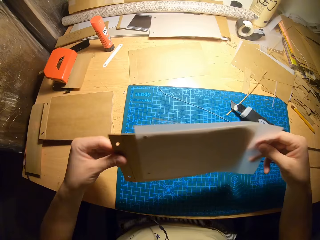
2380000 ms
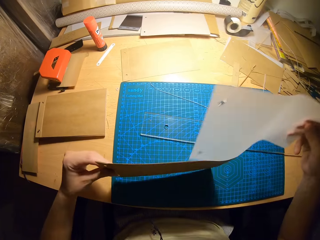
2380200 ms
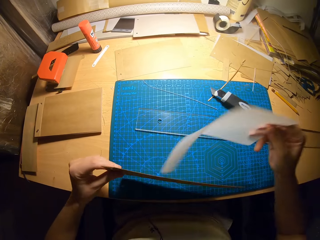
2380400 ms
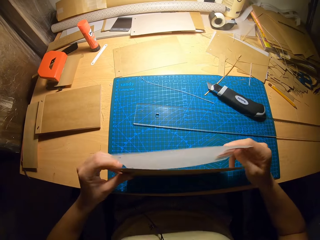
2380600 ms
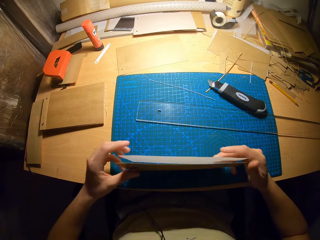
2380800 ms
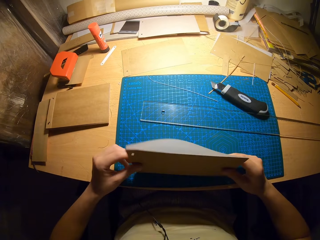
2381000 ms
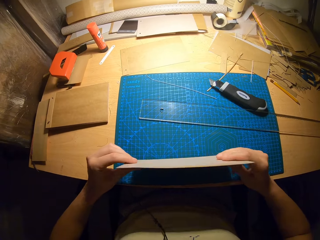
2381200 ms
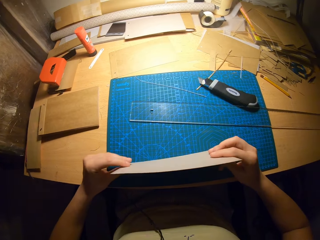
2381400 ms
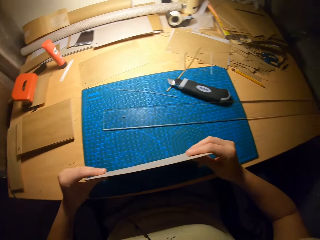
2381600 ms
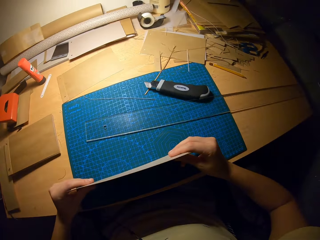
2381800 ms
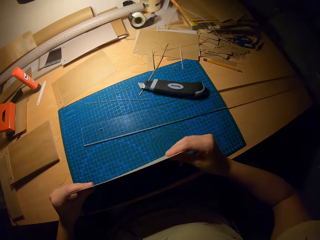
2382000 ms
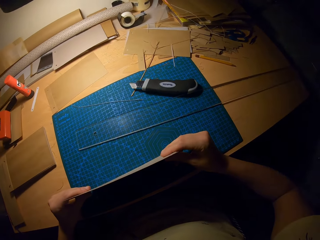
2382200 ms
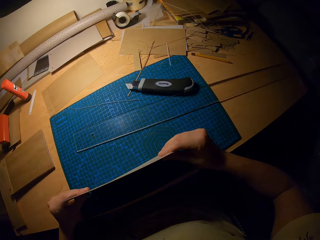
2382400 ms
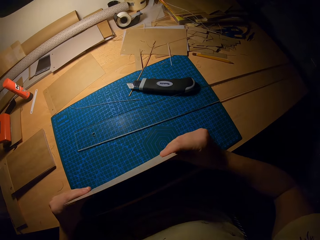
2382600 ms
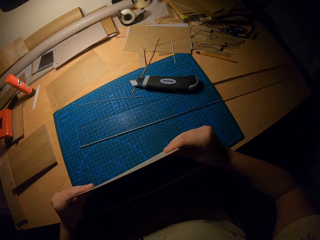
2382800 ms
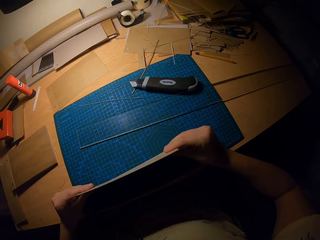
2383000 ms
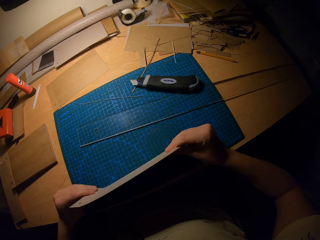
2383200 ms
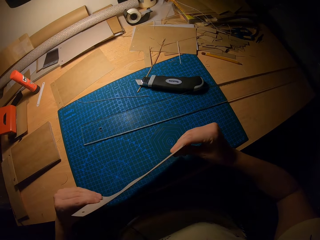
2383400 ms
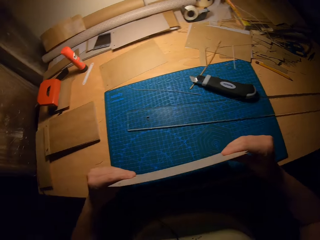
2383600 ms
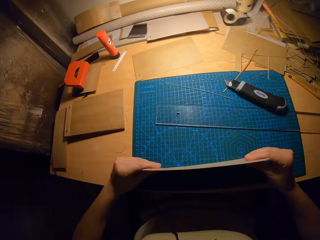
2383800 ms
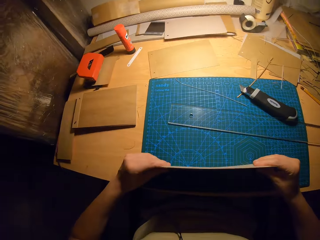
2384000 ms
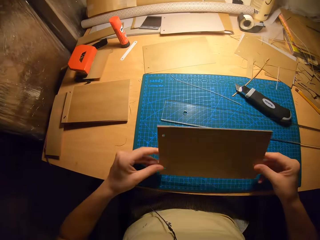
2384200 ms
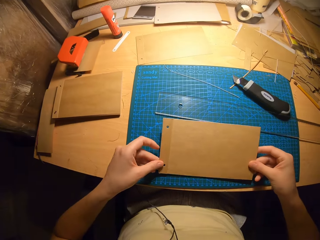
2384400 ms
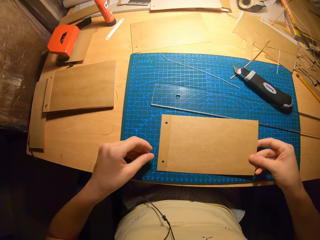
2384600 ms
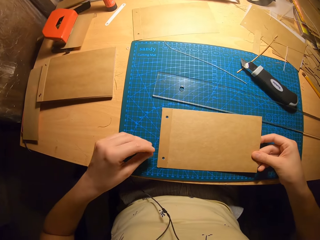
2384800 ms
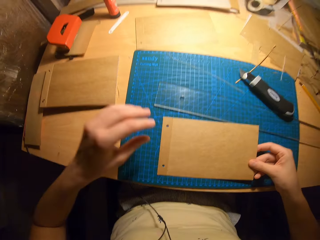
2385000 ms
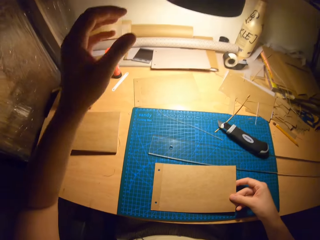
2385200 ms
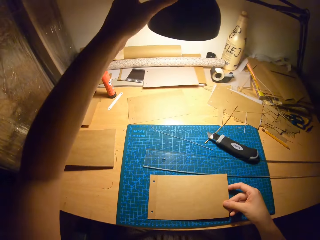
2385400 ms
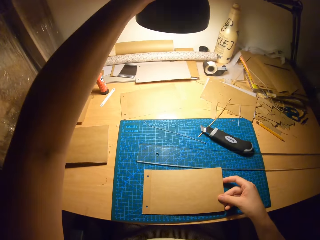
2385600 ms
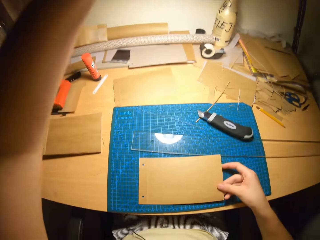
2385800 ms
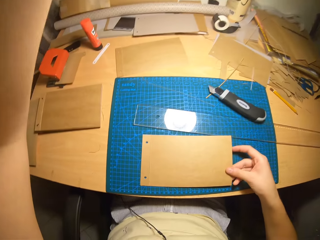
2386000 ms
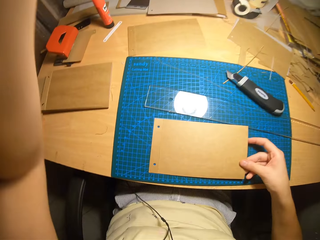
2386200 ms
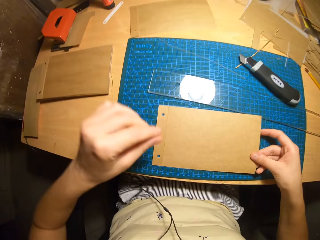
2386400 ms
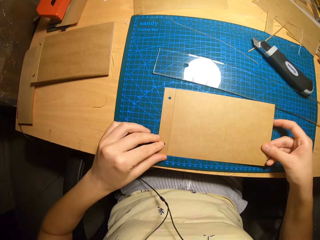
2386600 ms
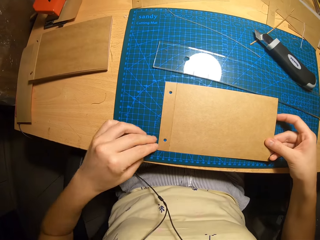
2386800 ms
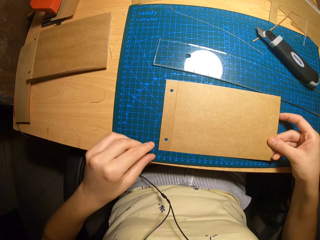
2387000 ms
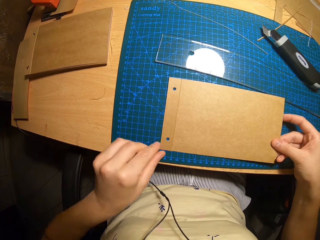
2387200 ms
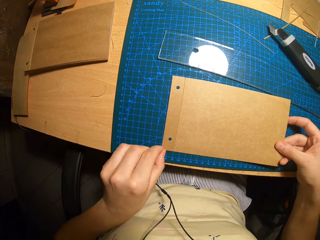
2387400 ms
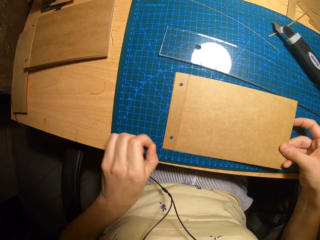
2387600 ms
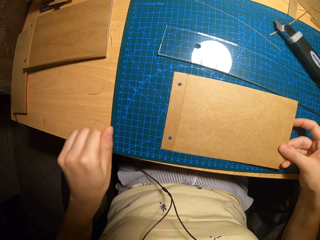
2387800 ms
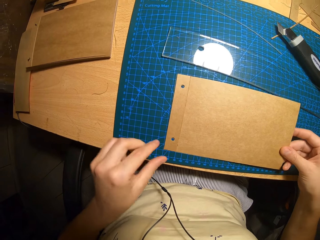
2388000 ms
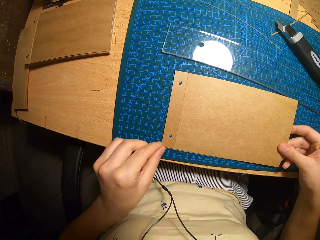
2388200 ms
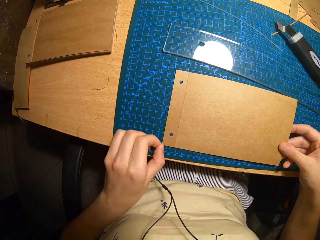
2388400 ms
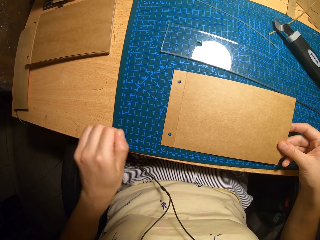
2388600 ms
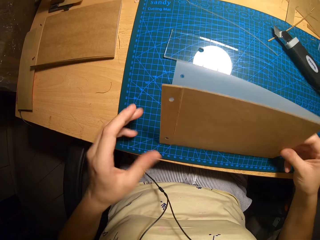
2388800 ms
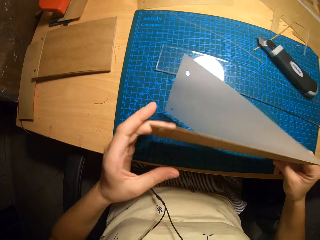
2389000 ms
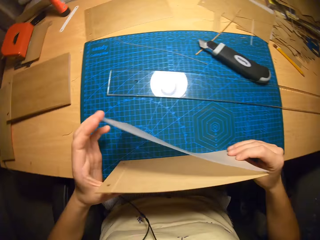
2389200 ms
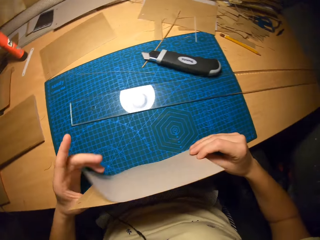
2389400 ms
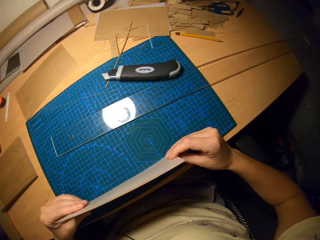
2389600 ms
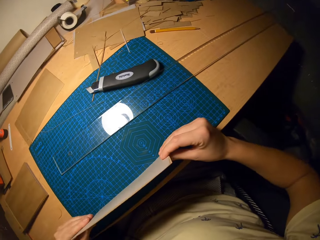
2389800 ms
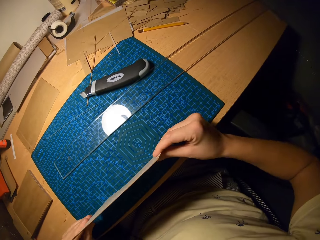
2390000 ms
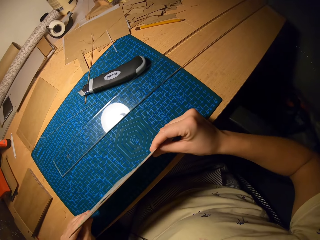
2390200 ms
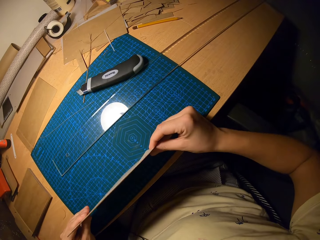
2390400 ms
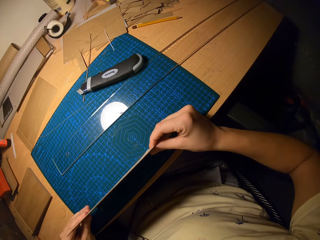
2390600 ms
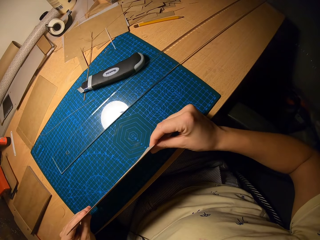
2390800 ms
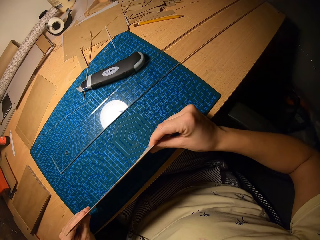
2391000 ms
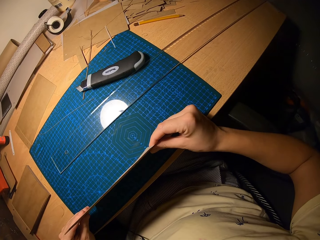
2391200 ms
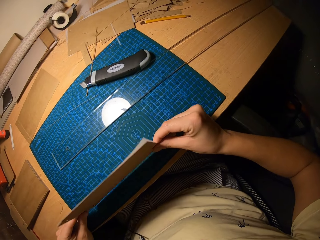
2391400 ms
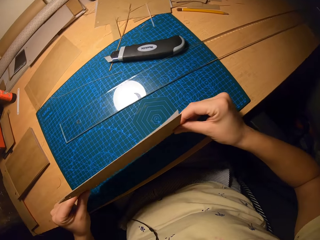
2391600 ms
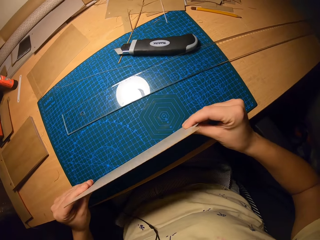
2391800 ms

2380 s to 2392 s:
The camera wearer moves the transparent paper to the back of the cardboard with his right hand. They adjust the cardboard with both hands. They place the cardboard in his hands on the cutting mat. They move the stand light on the floor with her left hand. They touch the lamp with his left hand. They clean the cardboard with his left hand. They hold the manila papers on the table with her hands. They hold the cardboard with both hands. They adjust the cardboard with both hands and adjust the transparent paper with both hands.

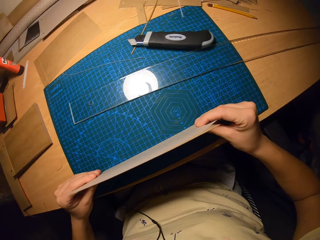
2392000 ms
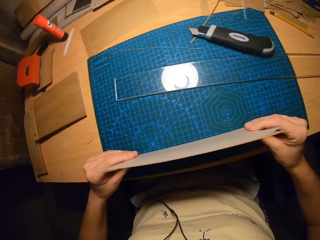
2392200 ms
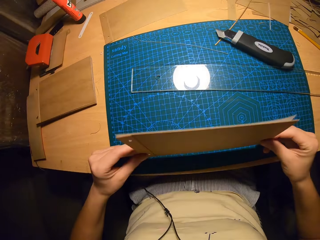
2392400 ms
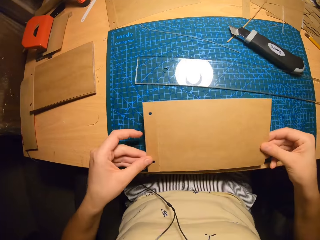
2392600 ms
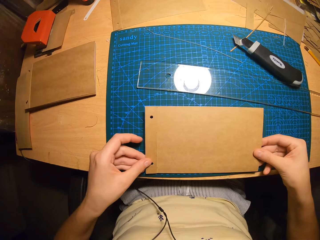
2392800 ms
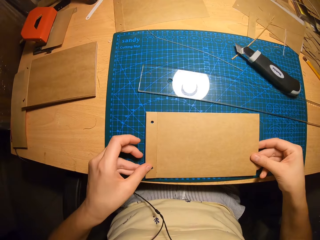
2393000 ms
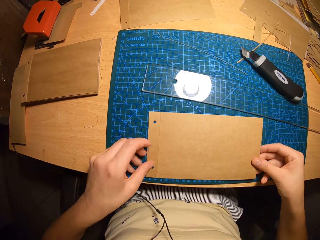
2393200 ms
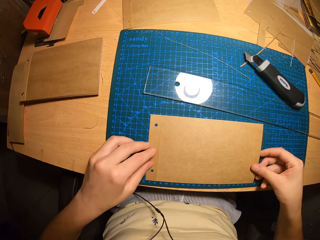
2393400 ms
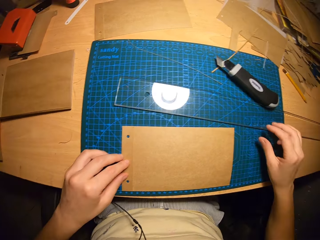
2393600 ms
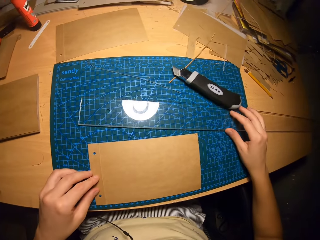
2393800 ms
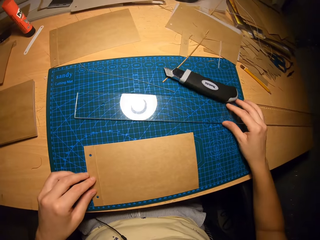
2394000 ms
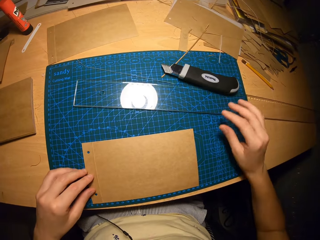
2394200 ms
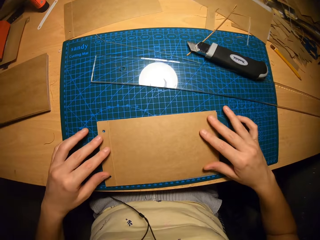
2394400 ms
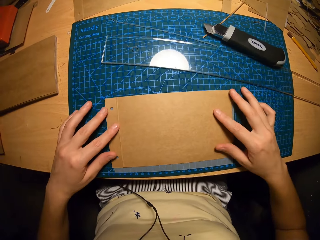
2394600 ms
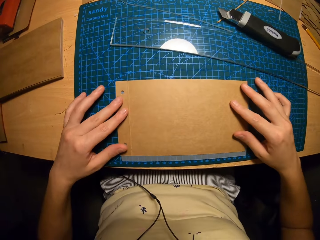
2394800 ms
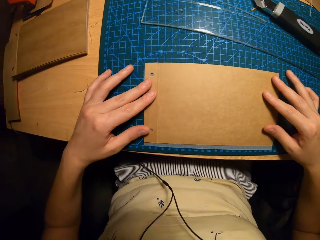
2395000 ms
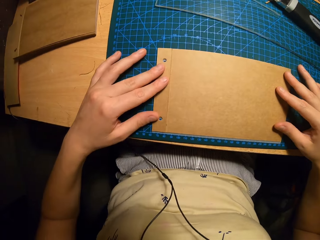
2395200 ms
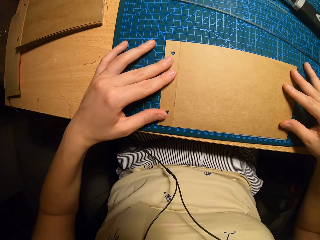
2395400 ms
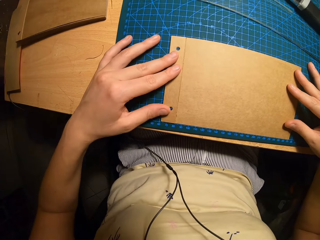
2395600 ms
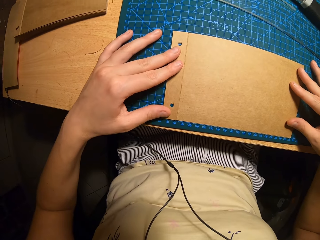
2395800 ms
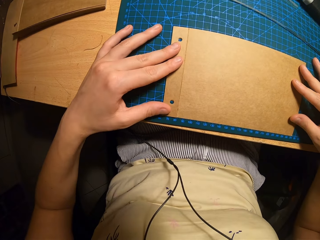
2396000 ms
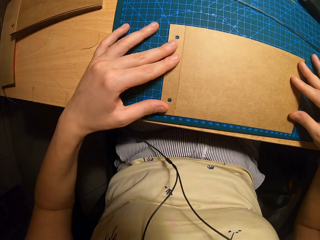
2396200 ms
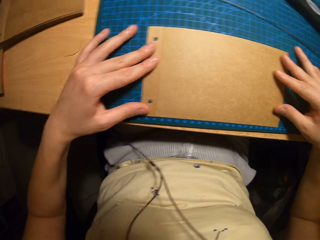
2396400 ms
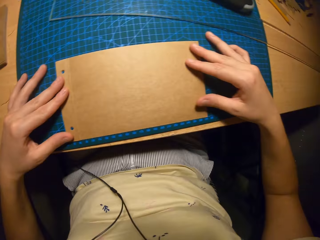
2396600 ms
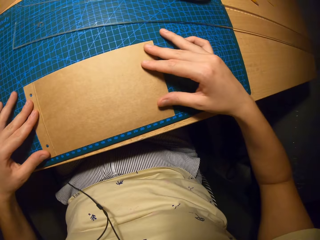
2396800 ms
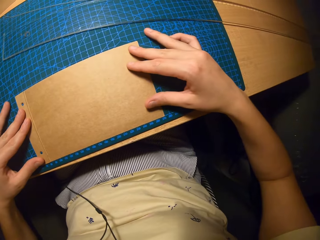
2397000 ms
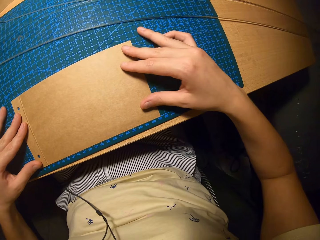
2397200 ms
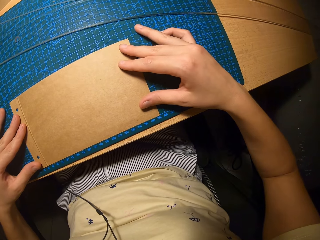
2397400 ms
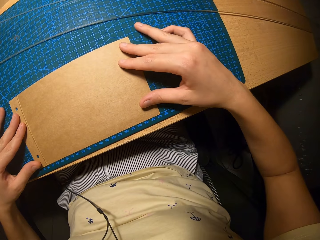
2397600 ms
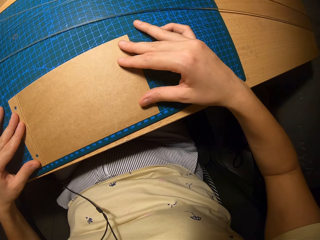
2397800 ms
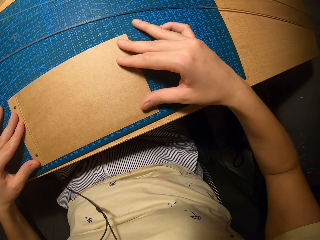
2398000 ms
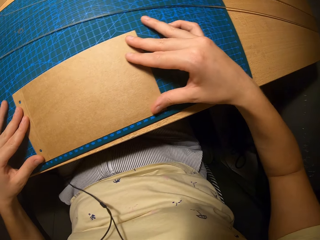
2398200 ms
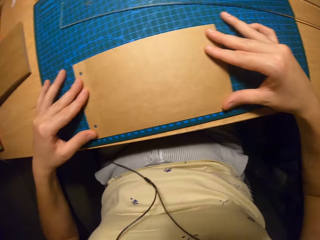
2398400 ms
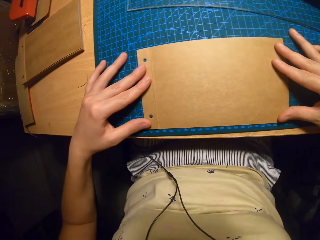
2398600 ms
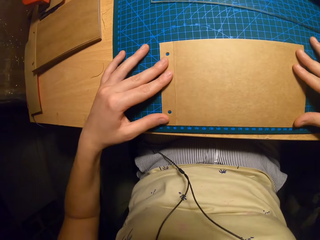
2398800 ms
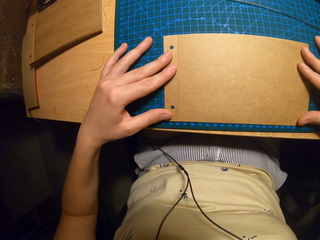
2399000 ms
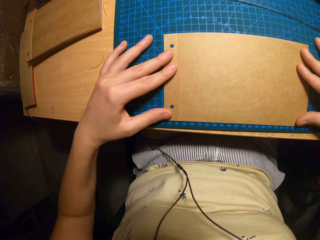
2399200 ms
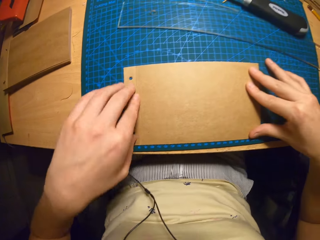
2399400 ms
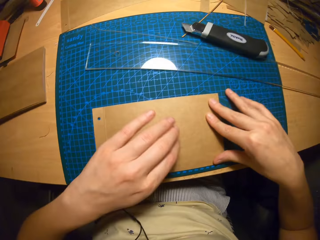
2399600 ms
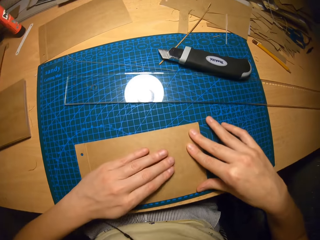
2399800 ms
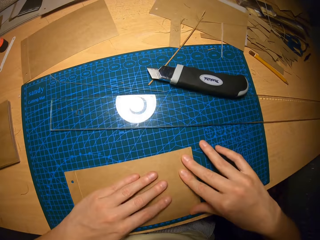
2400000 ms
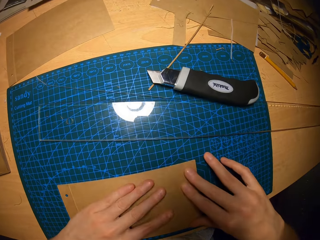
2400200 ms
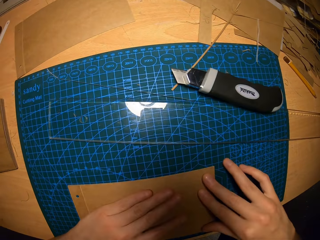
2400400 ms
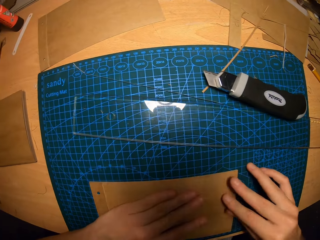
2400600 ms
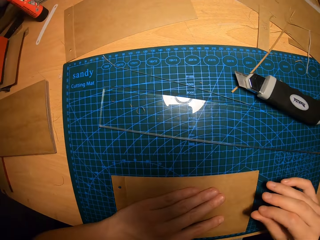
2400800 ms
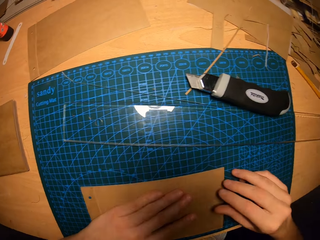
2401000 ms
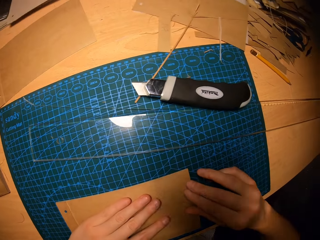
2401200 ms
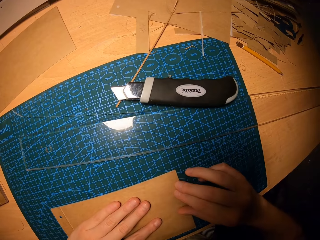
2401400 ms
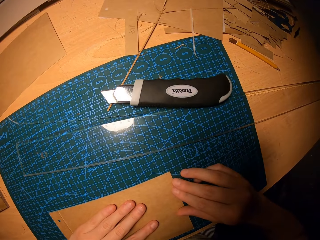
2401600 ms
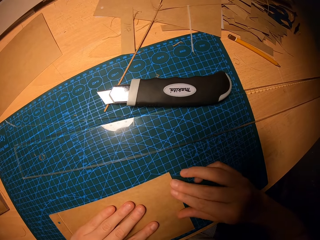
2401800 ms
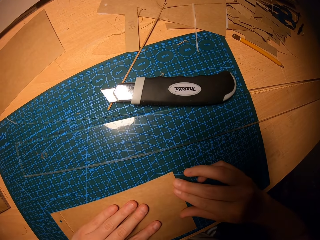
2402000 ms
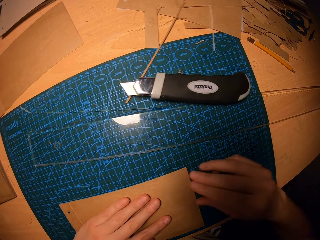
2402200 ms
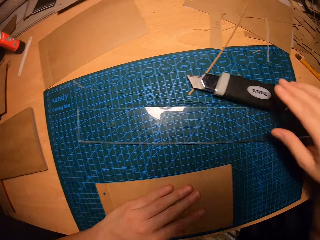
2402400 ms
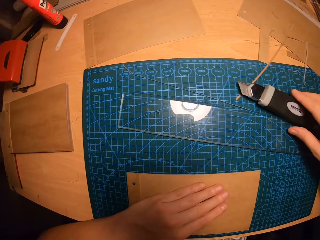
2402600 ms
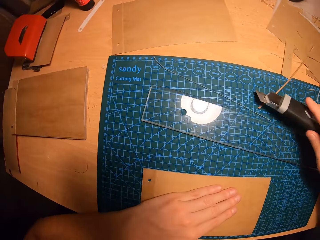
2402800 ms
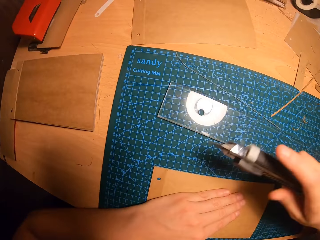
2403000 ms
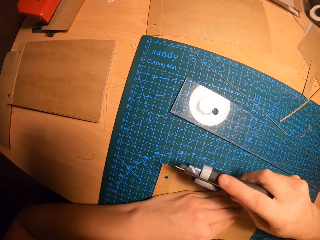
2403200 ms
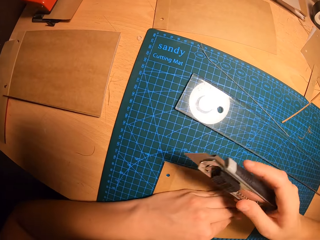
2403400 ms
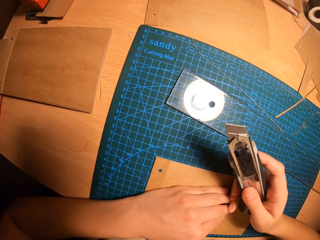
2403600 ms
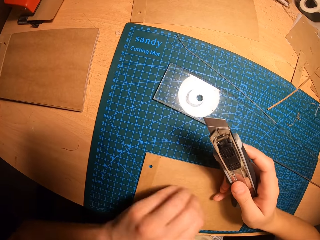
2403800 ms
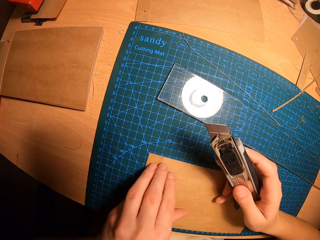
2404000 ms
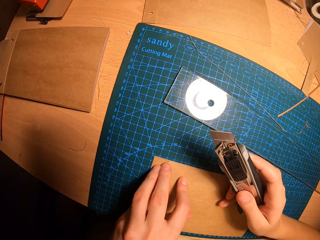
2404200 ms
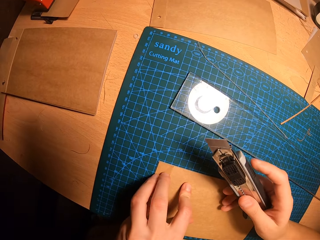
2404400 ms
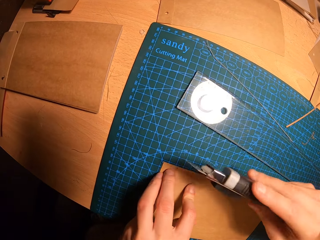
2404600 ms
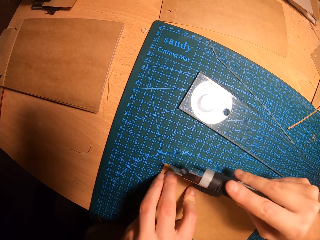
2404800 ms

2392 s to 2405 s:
The camera wearer places the cardboard in his hands on the cutting mat. They pull the ruler on the table with her right hand. They adjust the ruler with his right hand. They adjust the cardboard with both hands. They hold the manila papers on the table with her hands. They pick up the utility knife on the table with his right hand.
